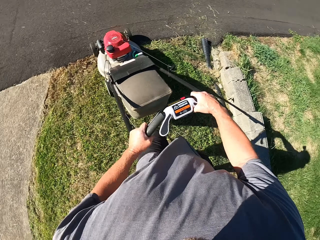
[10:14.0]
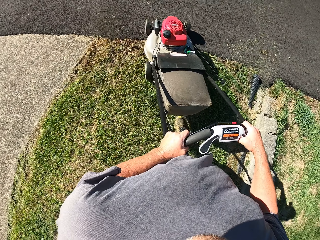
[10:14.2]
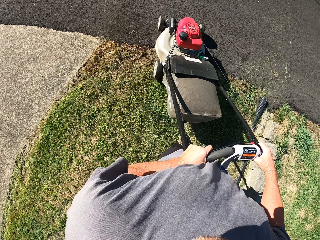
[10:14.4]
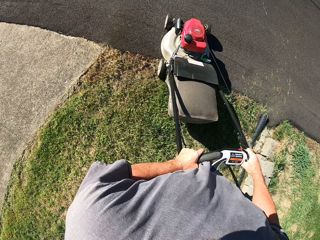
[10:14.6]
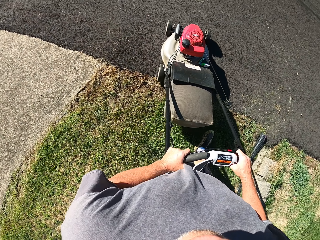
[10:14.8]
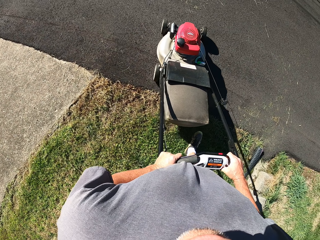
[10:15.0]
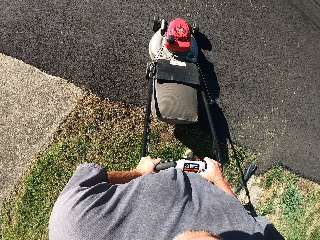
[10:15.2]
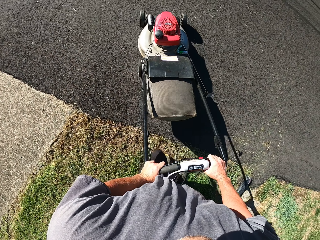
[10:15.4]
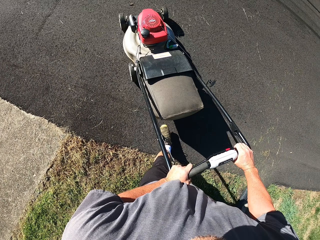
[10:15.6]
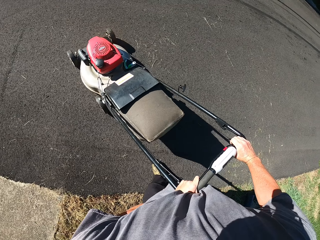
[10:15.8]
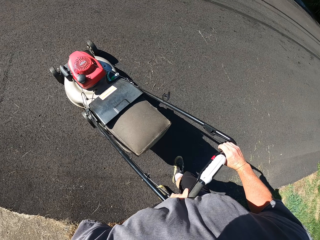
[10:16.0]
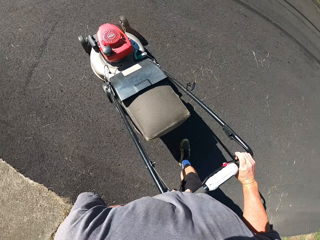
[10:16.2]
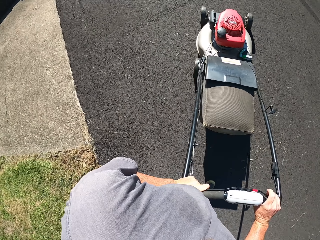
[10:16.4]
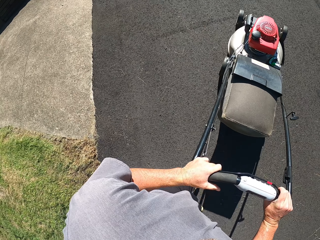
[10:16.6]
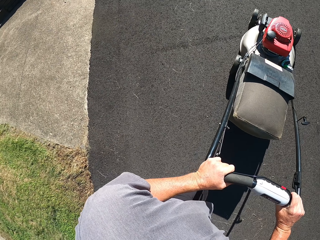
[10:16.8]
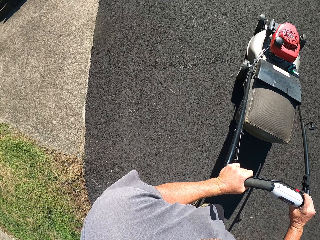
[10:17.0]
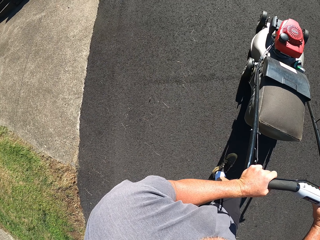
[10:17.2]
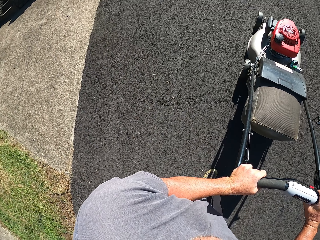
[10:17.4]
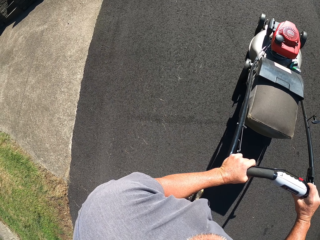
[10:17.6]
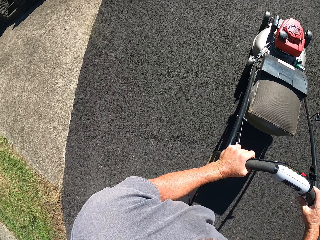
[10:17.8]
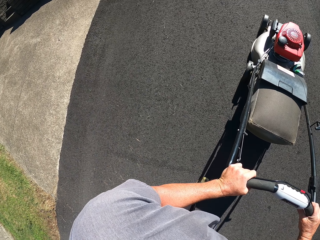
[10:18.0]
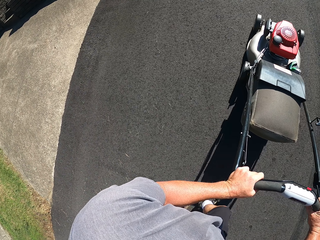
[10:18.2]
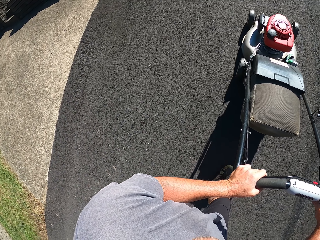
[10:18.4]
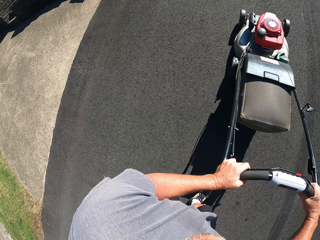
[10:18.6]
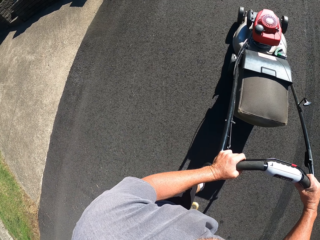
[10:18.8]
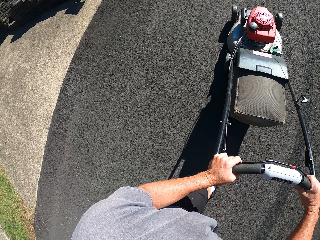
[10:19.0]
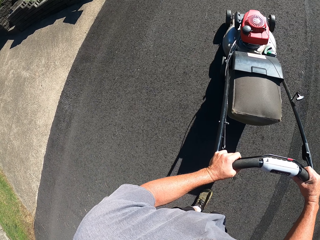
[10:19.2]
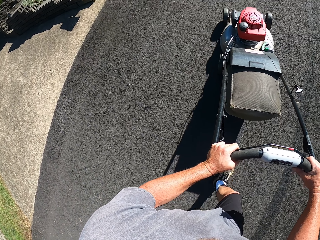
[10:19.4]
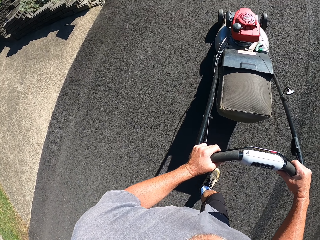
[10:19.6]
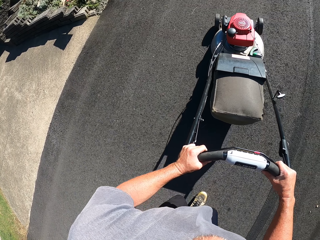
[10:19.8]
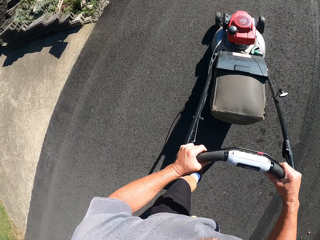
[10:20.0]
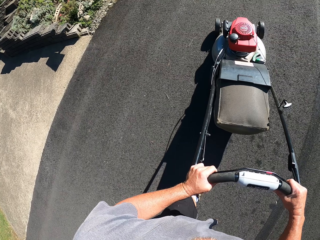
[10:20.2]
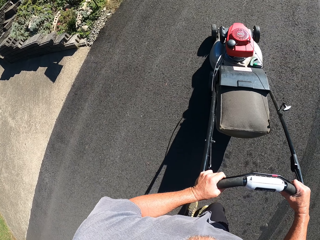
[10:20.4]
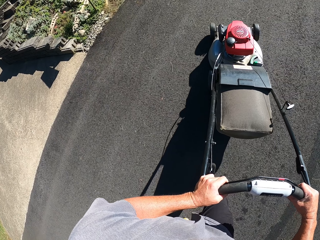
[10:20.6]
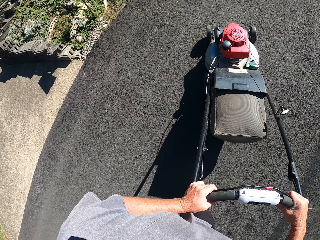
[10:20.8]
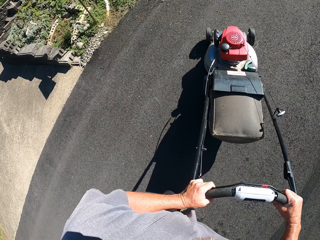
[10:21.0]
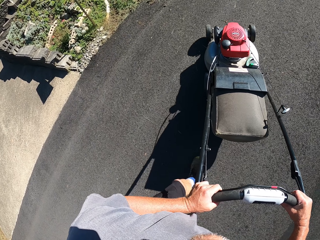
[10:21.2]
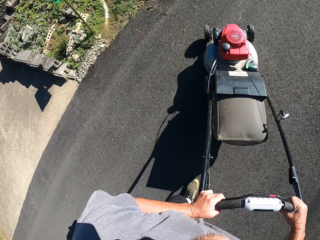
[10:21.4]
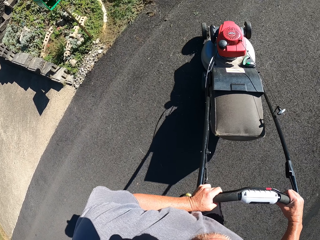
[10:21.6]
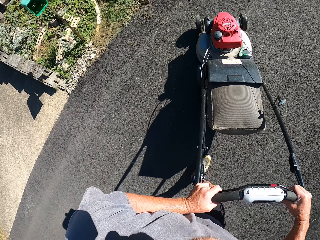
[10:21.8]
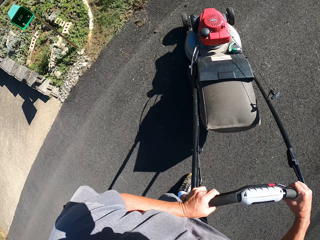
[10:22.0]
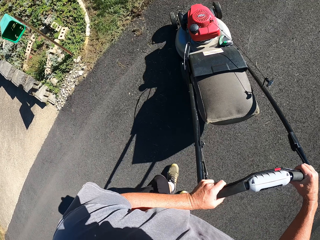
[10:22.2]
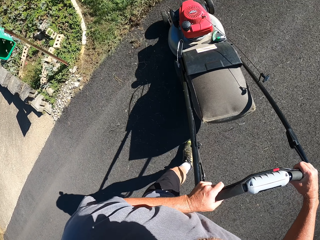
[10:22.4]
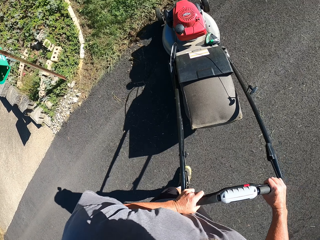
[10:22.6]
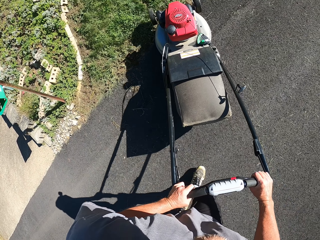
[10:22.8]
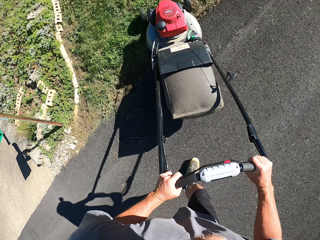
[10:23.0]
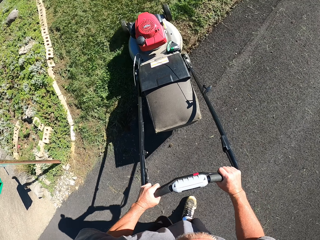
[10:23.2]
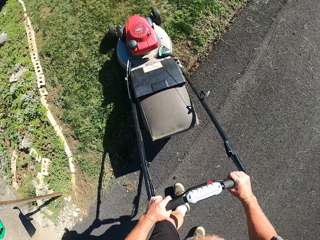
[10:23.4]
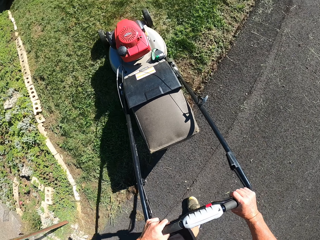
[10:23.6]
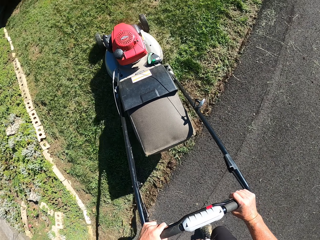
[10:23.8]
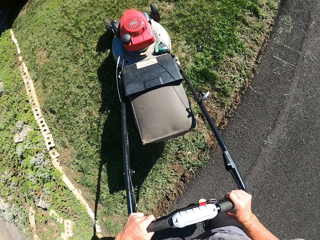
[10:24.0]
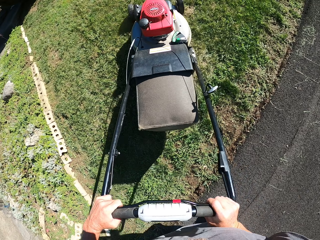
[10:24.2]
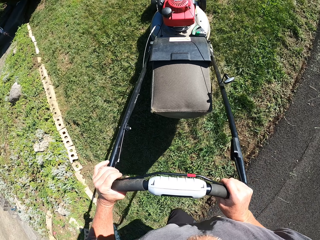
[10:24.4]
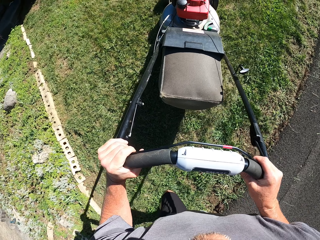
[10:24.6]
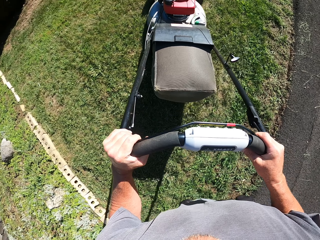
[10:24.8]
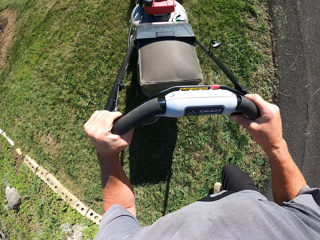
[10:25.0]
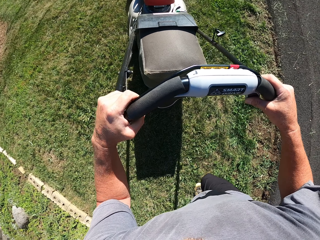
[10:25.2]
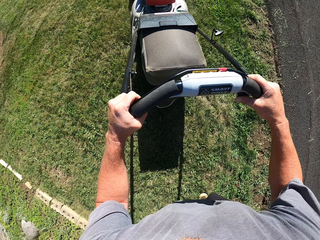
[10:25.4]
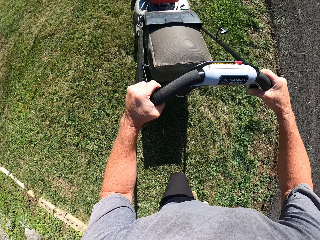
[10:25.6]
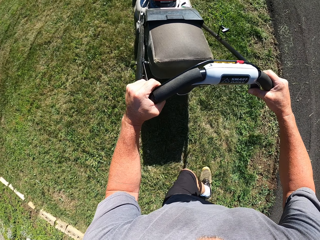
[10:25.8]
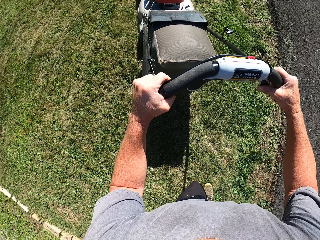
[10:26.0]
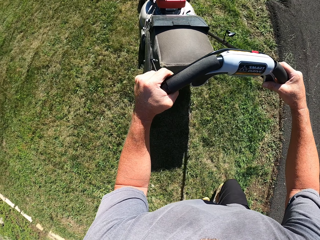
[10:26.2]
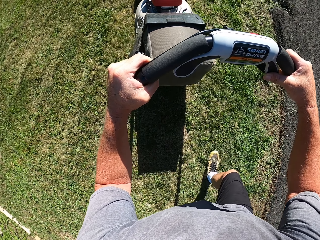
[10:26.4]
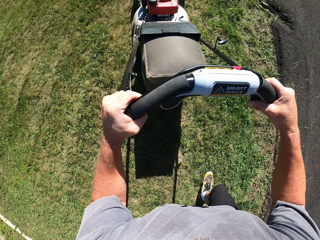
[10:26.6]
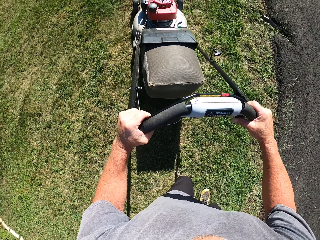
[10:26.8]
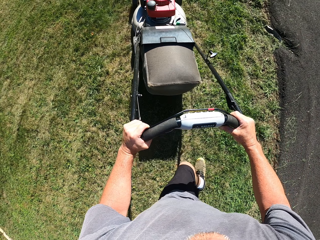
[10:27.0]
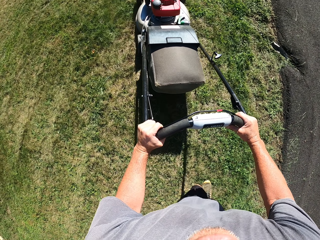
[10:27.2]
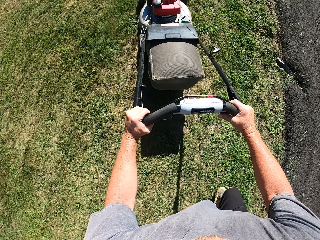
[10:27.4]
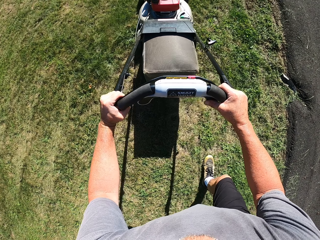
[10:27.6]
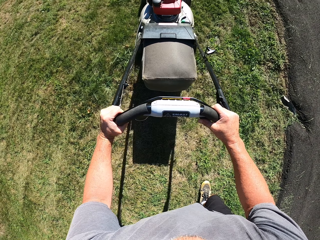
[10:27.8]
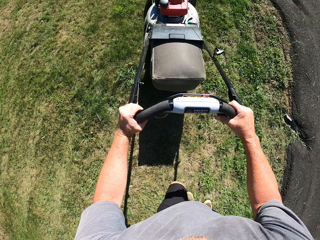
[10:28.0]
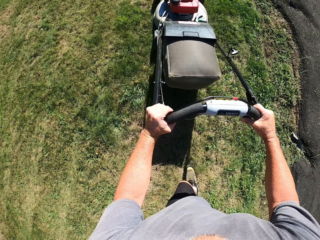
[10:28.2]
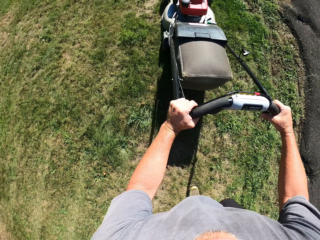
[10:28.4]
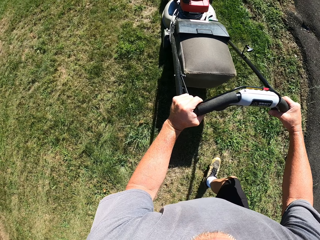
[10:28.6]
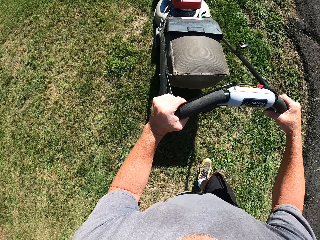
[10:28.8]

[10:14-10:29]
The camera wearer crosses the road with the lawn mower. They push the lawn mower to the house compound. They trim the grass on the compound round with the mower.

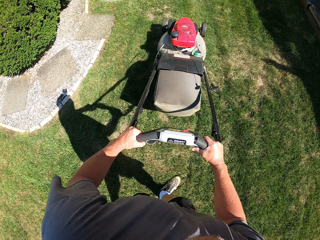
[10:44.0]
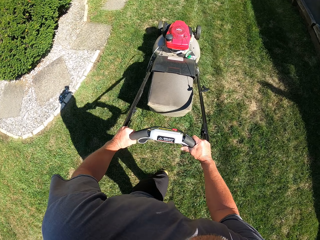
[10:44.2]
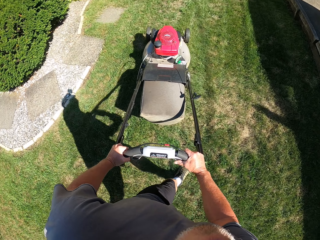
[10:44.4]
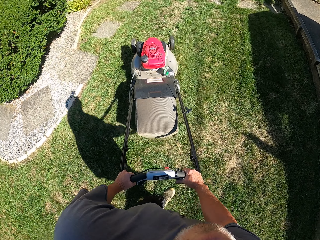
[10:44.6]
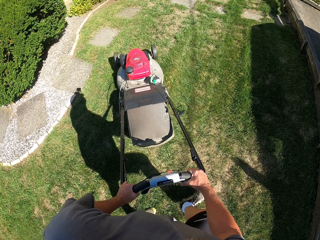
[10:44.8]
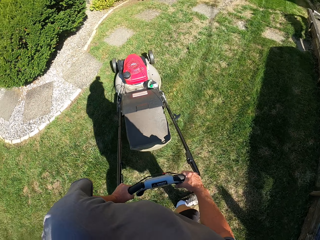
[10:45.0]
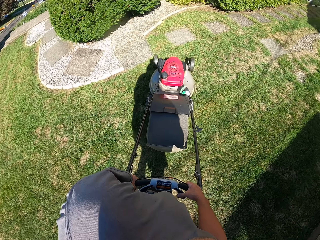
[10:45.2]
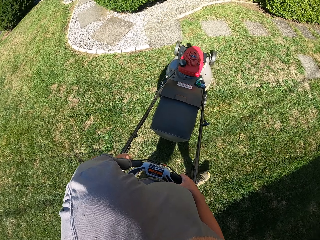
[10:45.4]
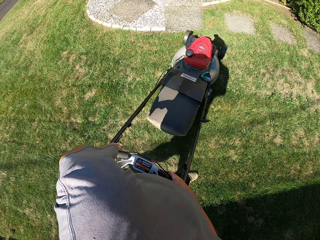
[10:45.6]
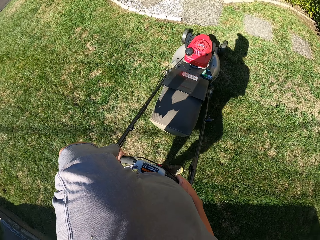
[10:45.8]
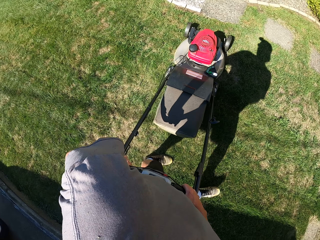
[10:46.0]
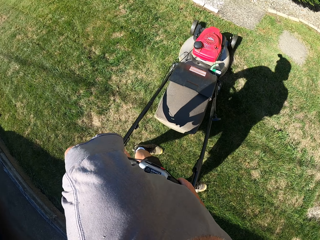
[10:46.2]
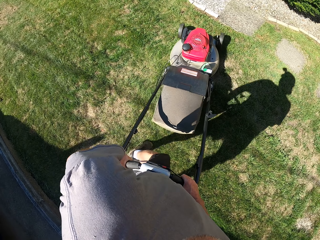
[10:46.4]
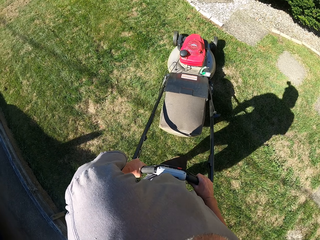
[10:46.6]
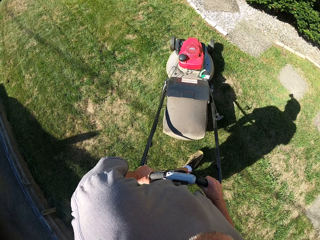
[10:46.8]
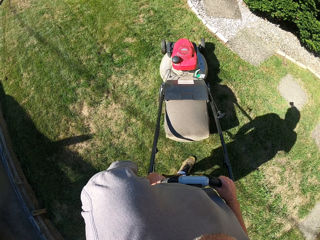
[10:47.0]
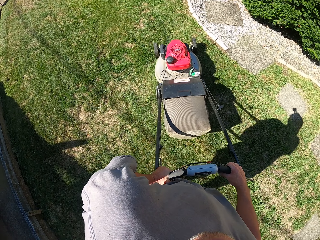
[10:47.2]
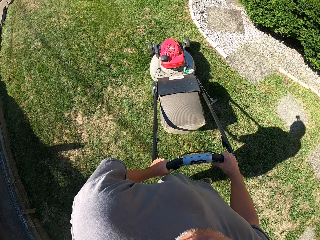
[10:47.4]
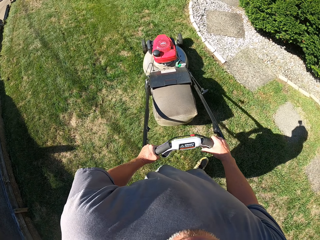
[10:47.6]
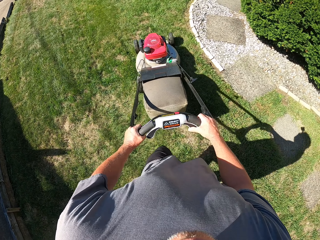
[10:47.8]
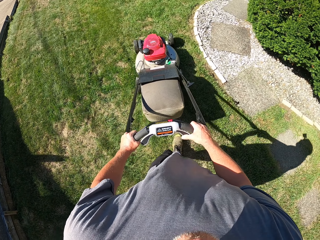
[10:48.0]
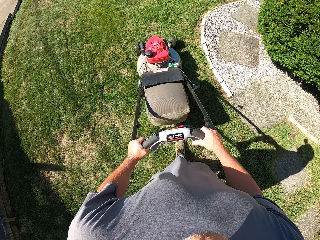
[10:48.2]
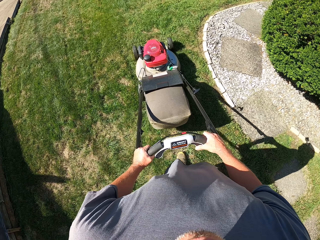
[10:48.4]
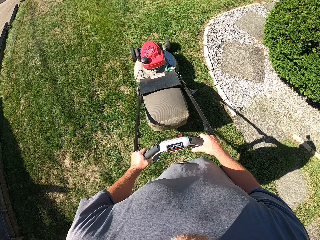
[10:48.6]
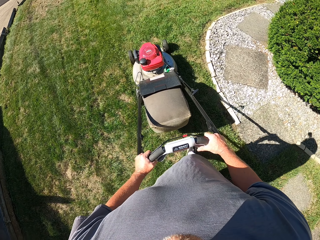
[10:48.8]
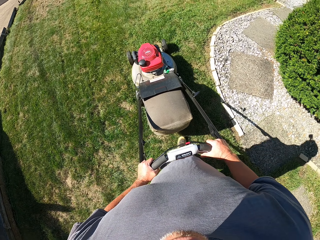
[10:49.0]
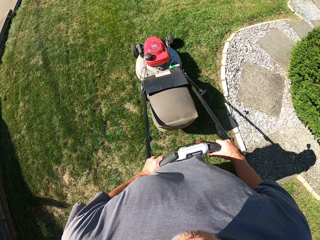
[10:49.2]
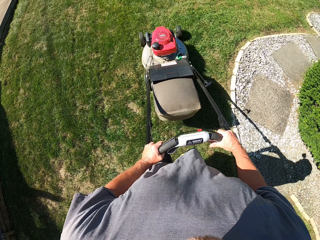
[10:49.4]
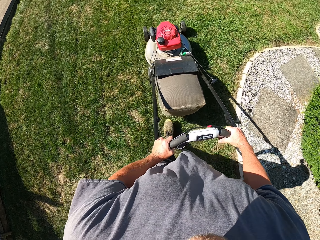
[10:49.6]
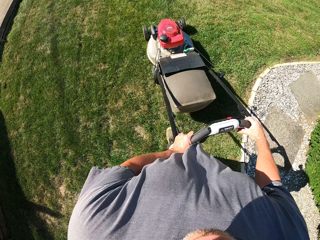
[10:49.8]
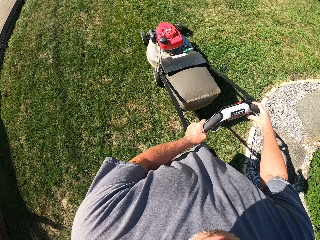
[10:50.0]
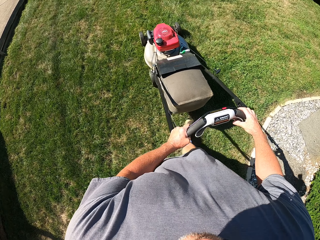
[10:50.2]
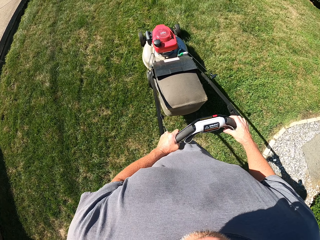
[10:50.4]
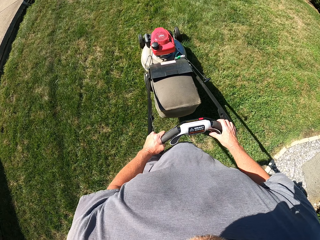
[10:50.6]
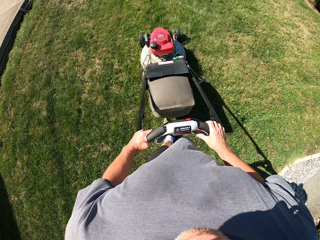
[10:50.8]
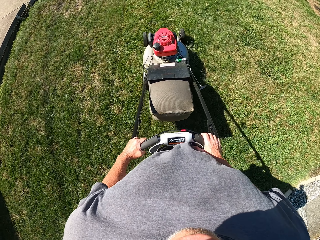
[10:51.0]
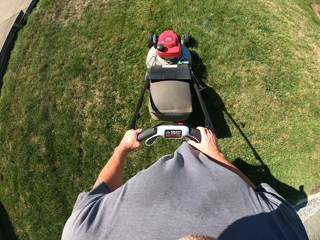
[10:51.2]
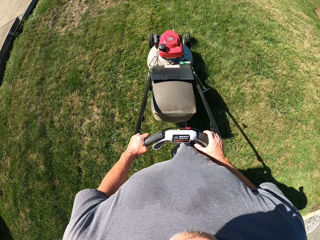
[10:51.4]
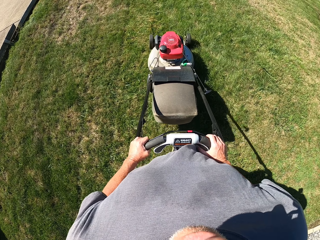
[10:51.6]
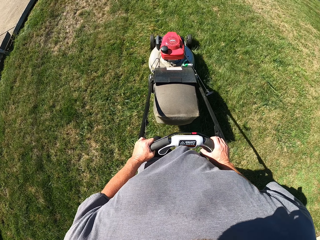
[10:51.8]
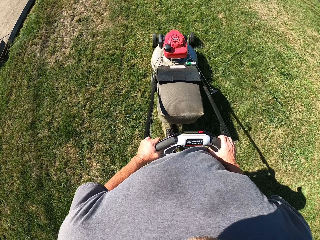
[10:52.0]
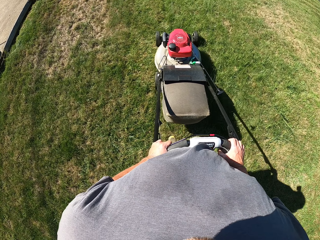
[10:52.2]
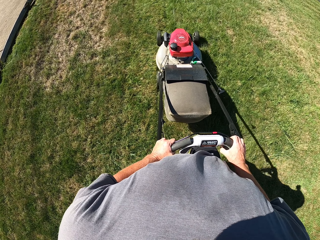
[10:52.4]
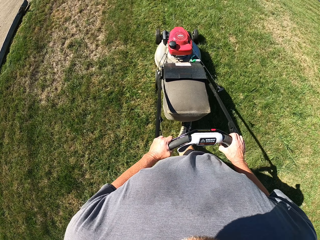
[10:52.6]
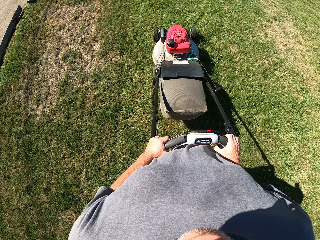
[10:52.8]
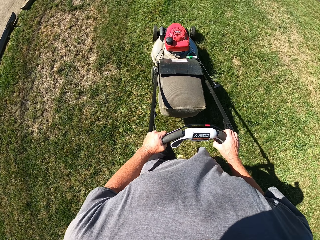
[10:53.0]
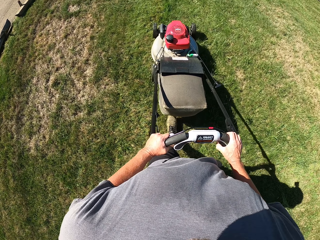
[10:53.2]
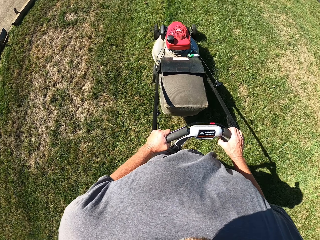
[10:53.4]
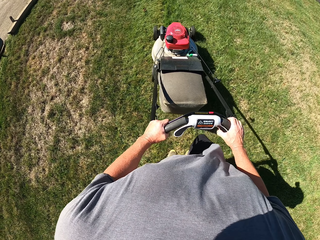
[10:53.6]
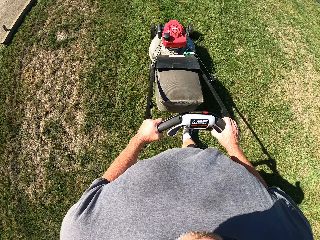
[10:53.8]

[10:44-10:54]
The camera wearer turns the lawn mower. They mow the grass with the lawn mower.
